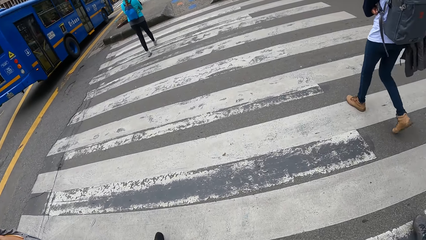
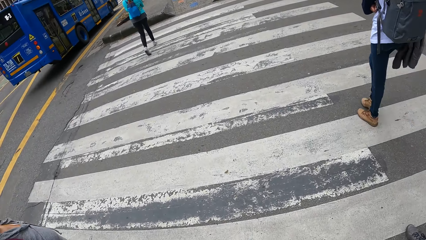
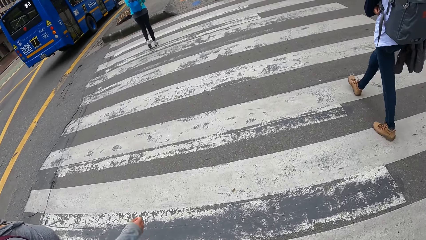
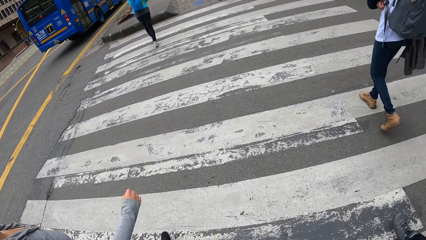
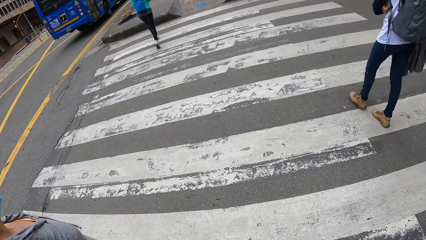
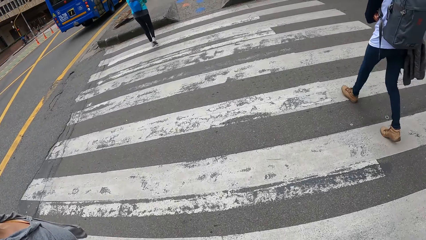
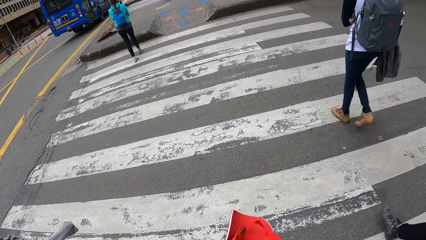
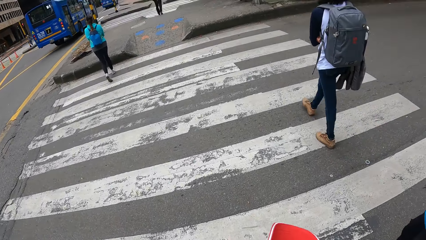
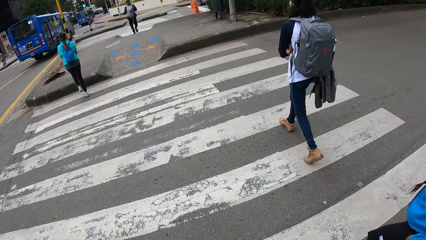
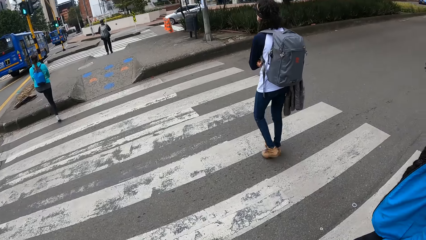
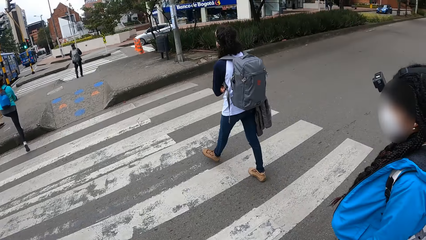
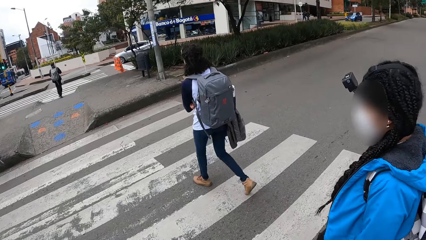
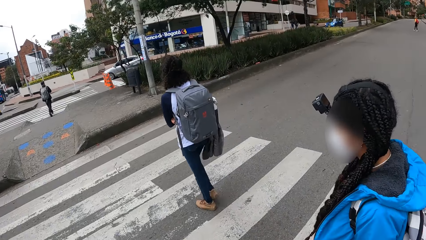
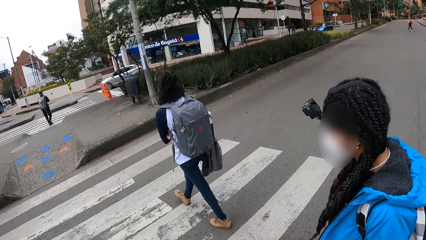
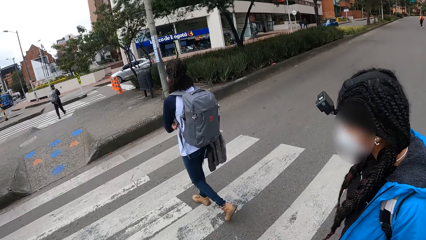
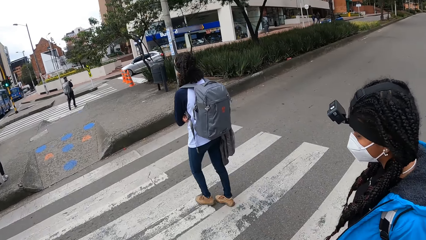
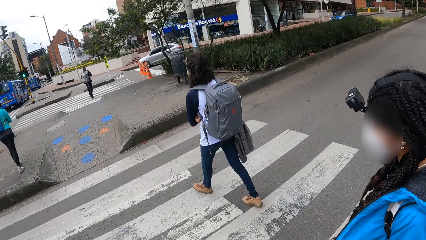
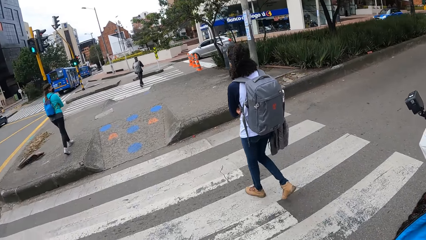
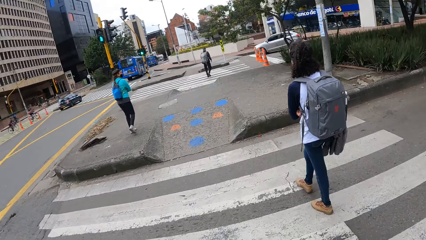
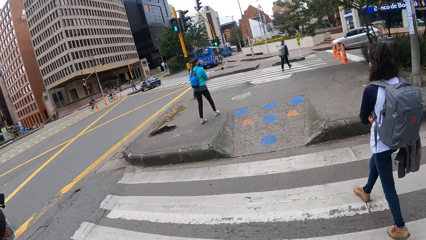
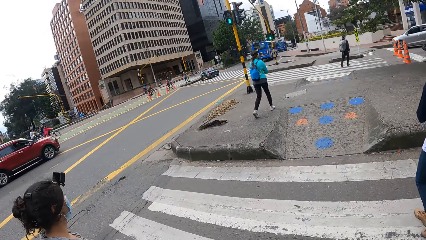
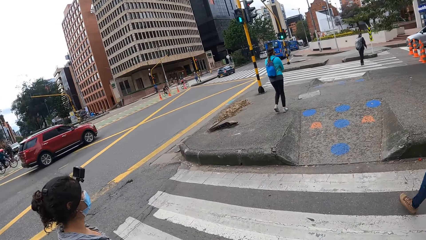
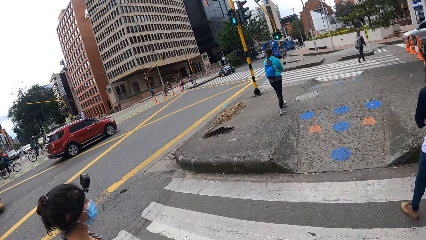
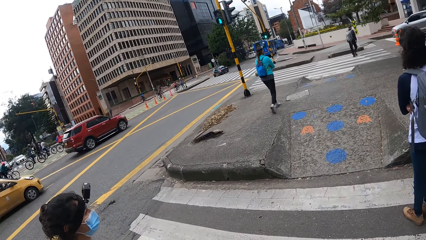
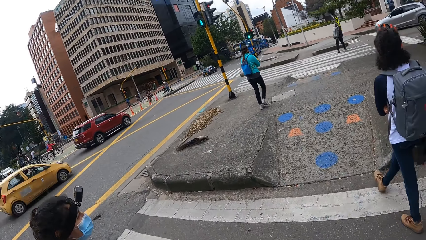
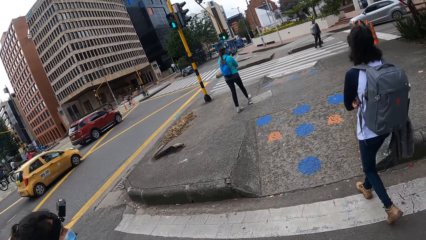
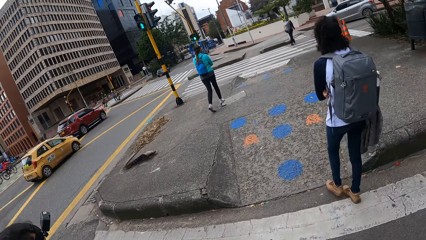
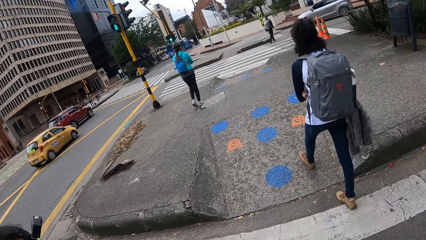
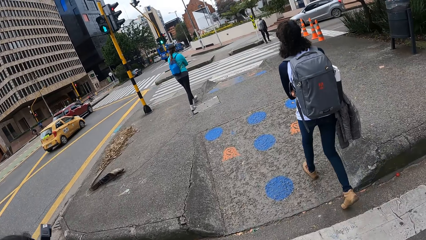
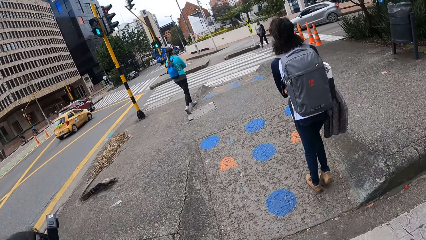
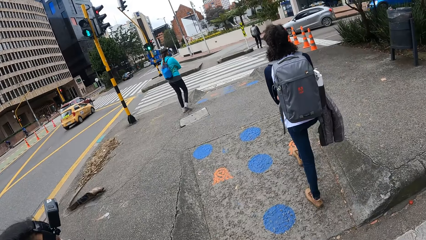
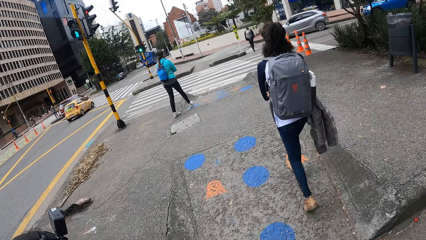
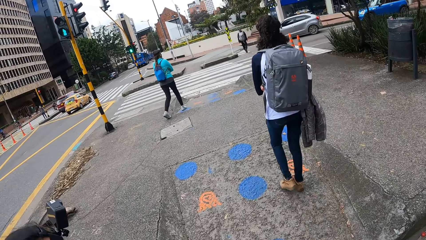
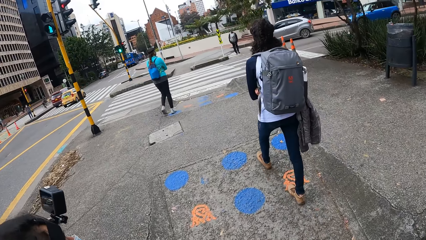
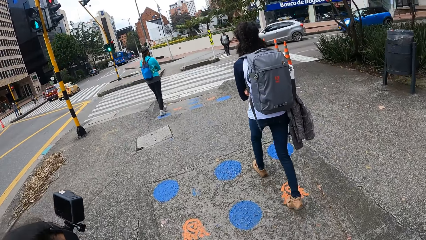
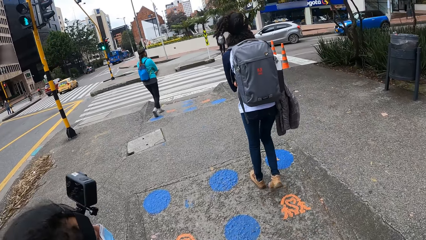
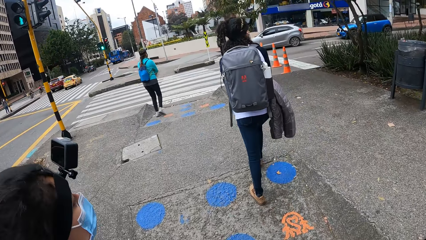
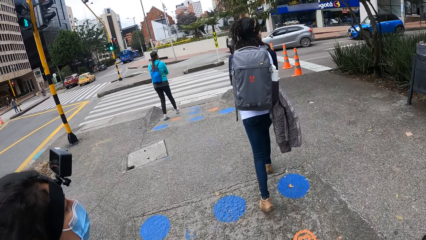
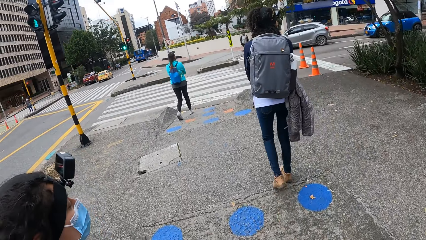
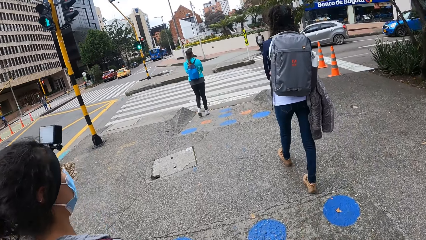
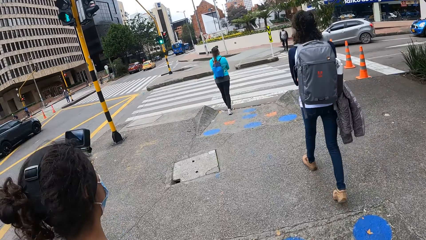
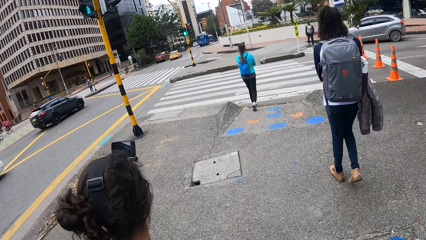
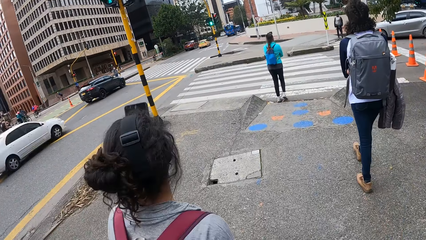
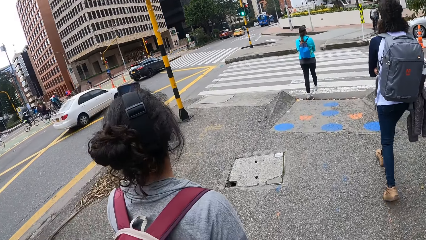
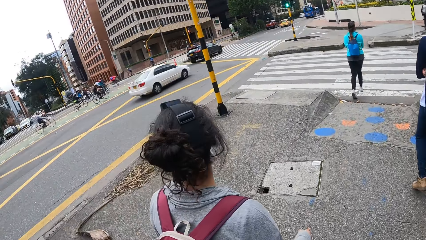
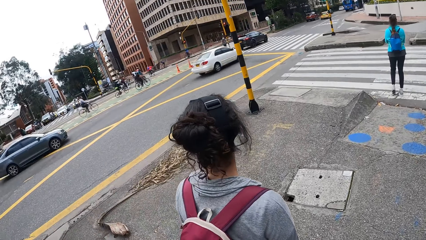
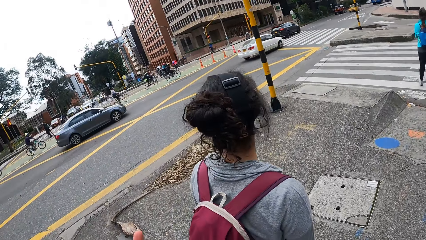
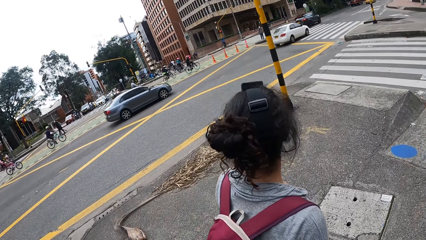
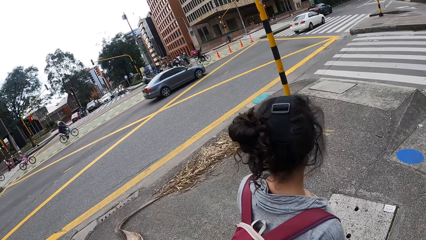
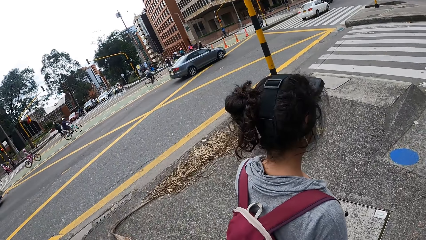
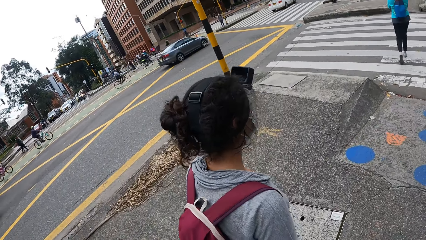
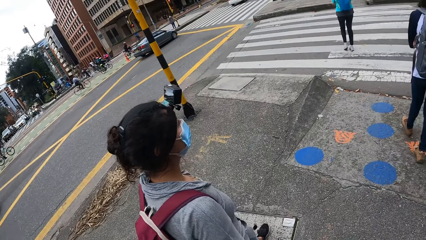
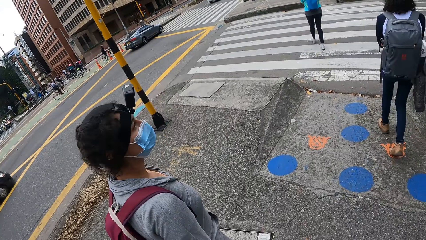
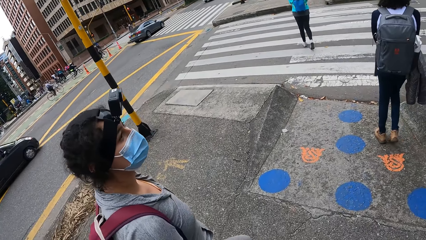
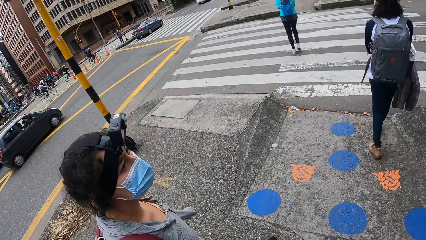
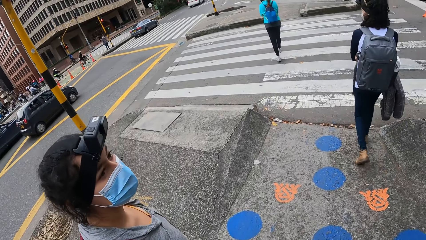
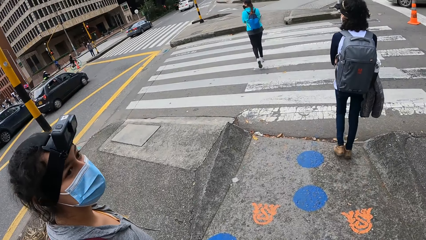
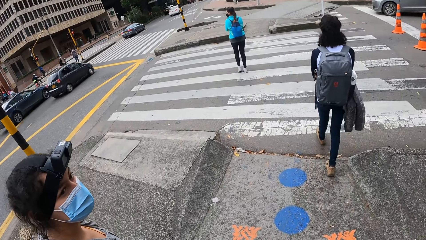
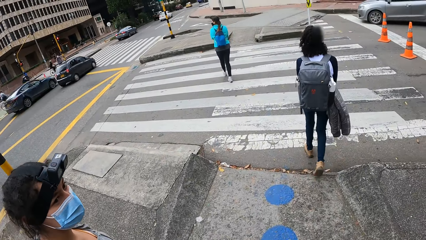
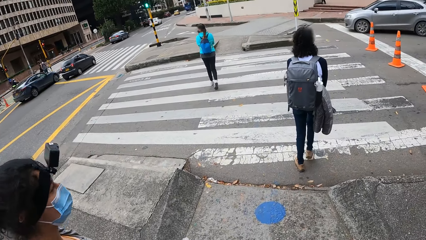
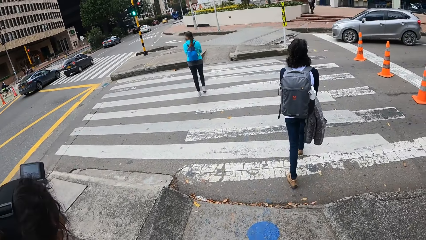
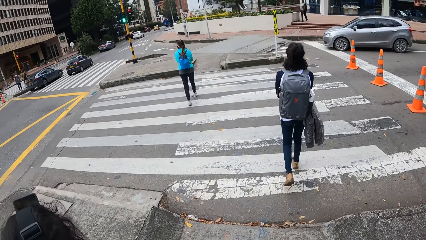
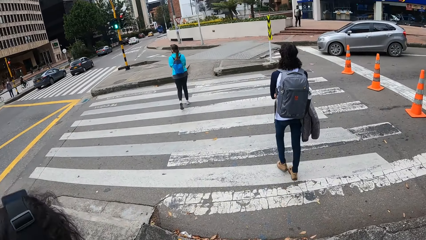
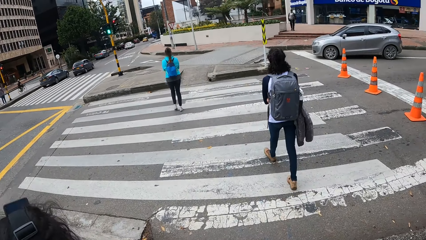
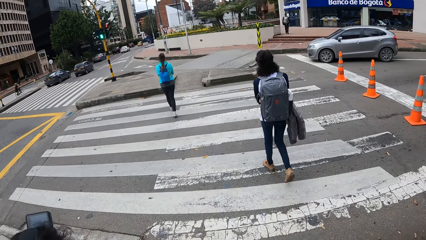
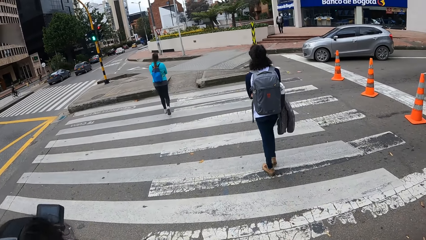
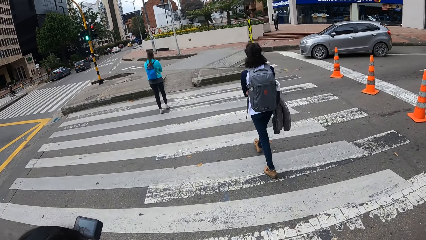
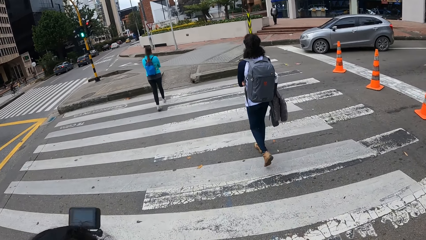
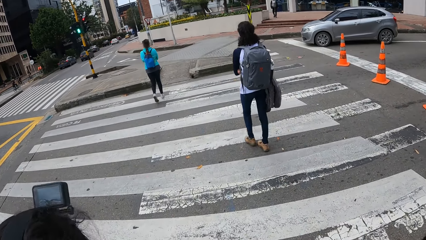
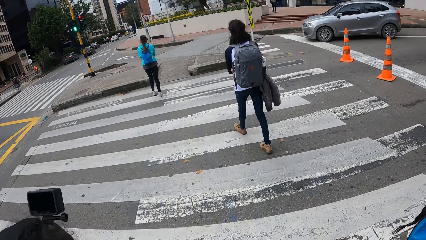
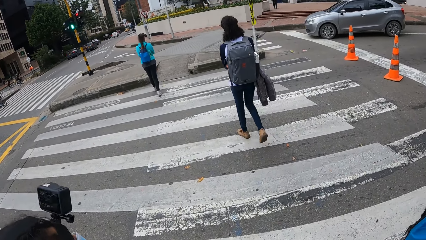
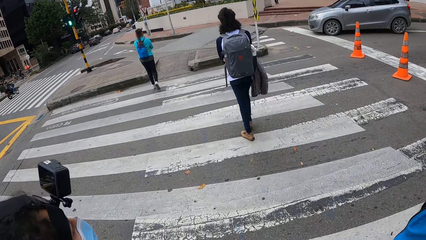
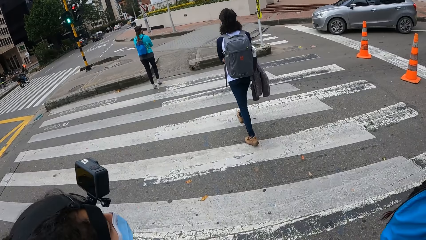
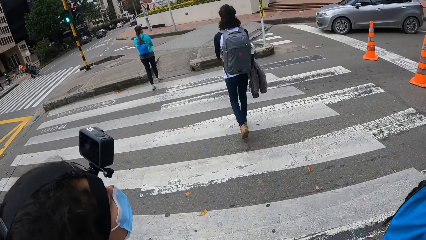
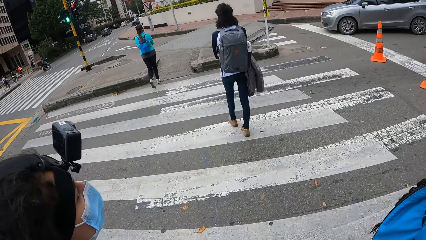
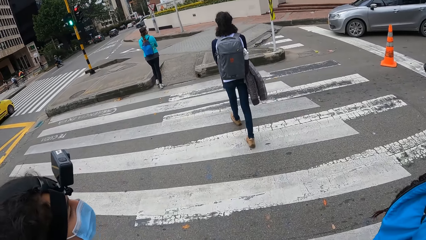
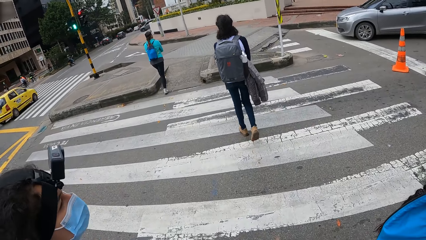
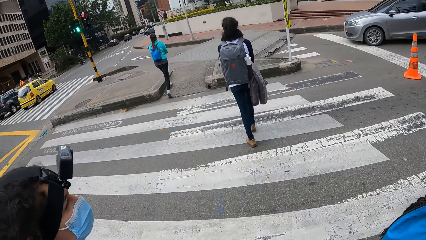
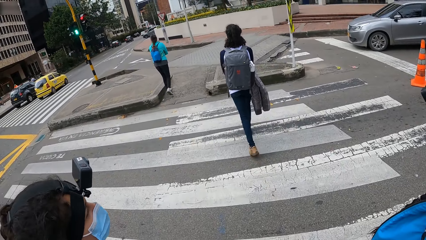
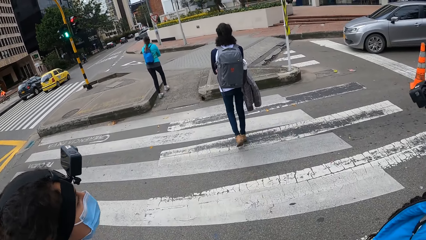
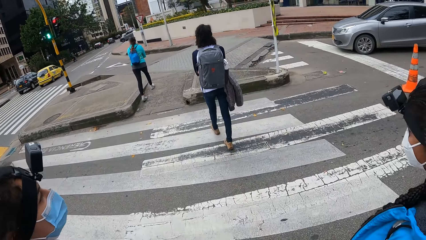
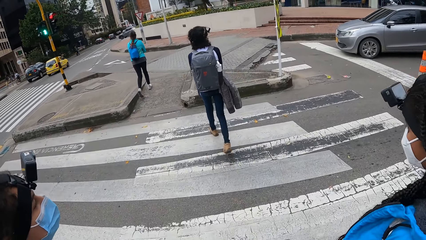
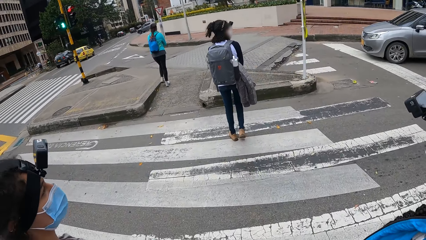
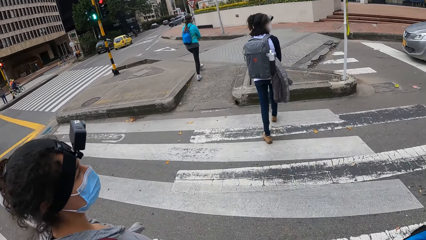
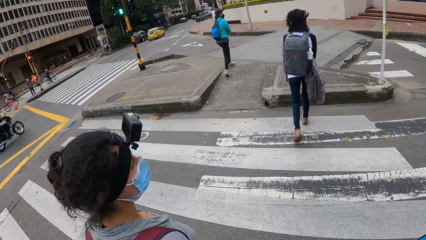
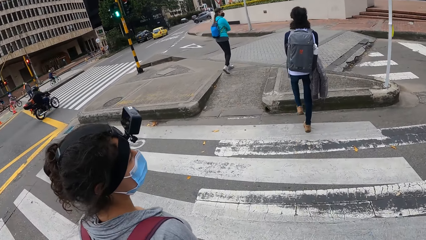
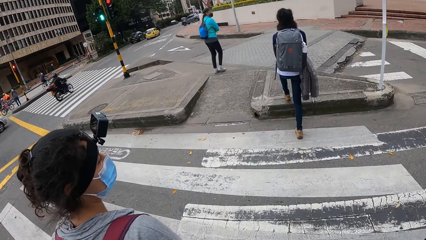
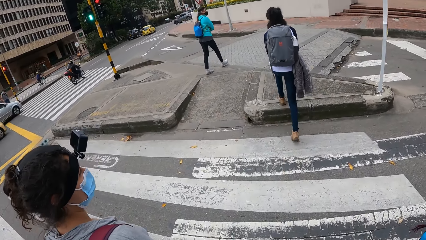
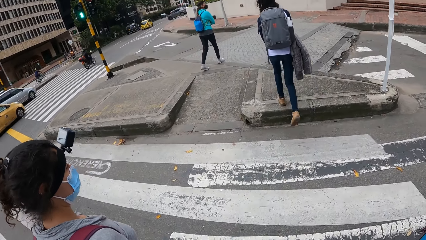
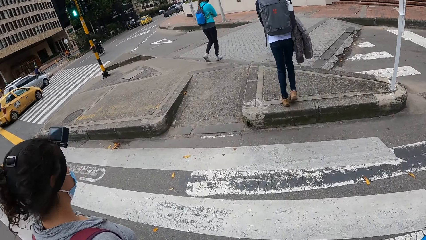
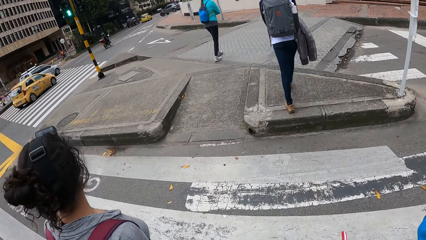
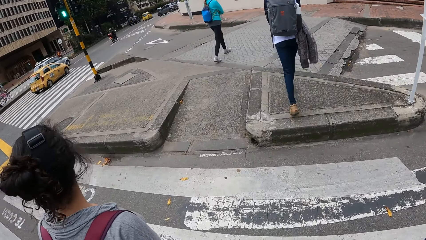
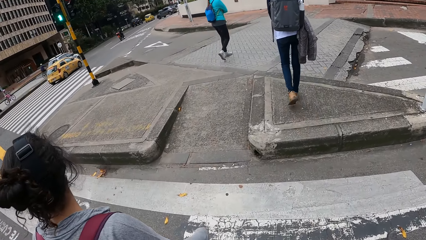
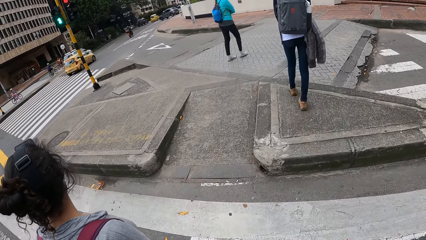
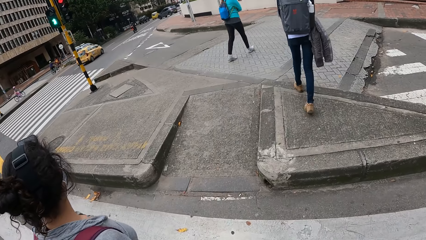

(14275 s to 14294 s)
The camera wearer looks at a woman. They look around the street. They cross the road.
